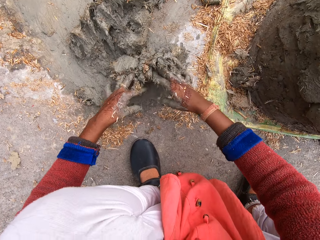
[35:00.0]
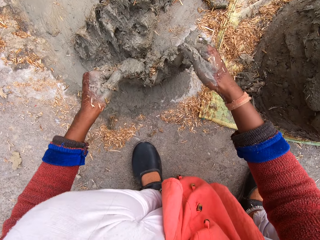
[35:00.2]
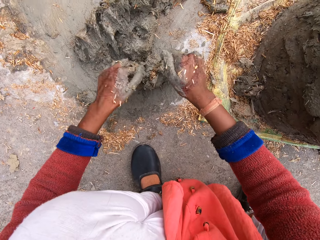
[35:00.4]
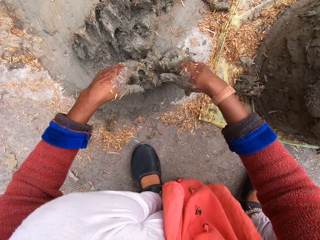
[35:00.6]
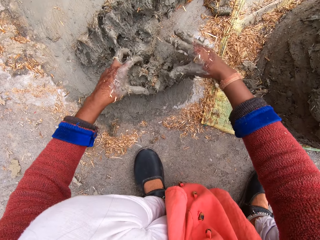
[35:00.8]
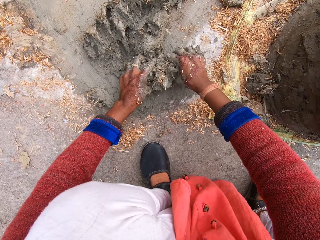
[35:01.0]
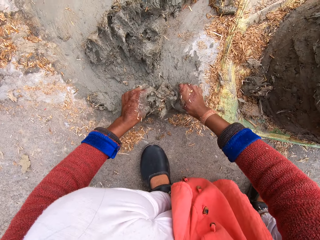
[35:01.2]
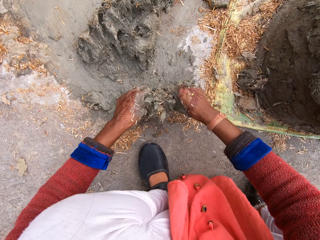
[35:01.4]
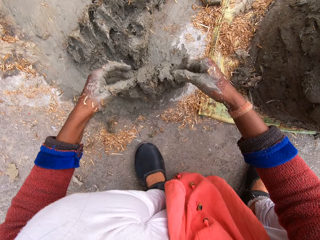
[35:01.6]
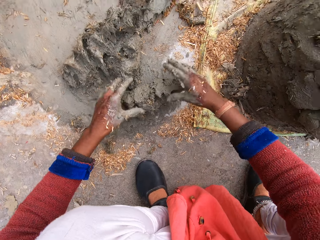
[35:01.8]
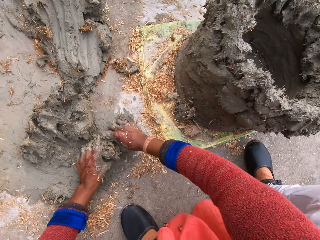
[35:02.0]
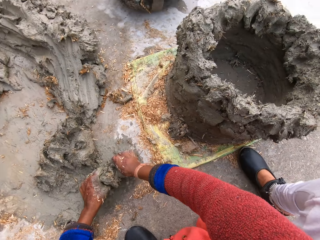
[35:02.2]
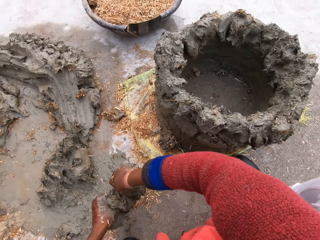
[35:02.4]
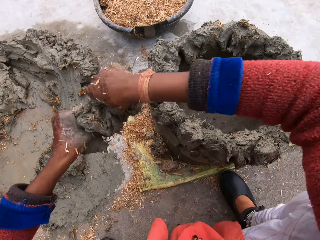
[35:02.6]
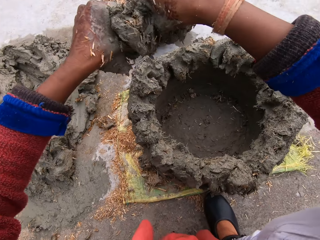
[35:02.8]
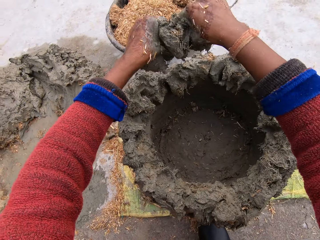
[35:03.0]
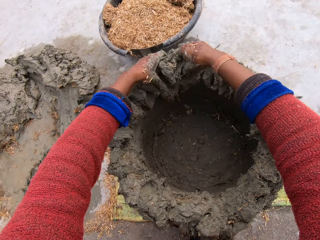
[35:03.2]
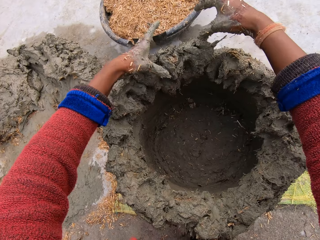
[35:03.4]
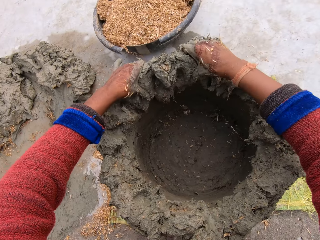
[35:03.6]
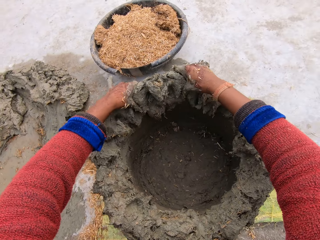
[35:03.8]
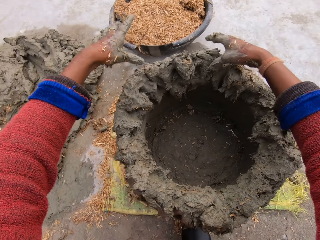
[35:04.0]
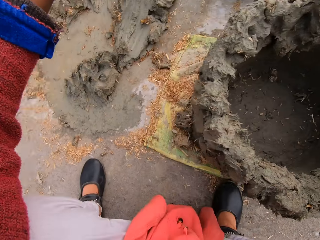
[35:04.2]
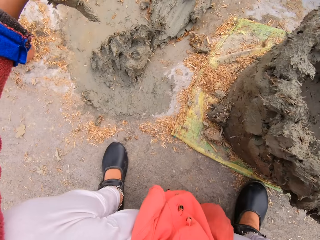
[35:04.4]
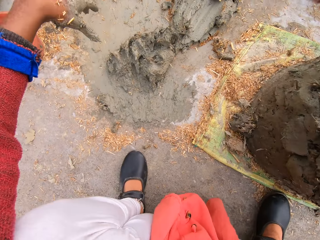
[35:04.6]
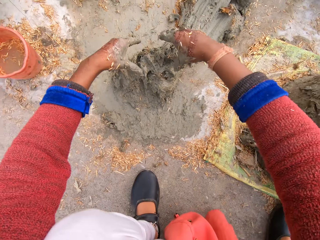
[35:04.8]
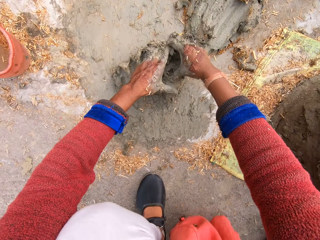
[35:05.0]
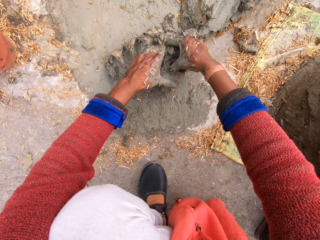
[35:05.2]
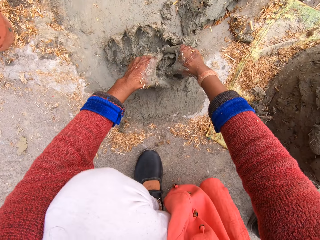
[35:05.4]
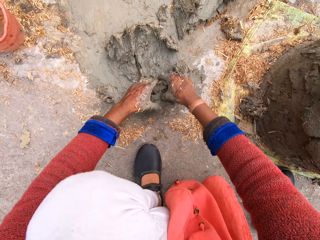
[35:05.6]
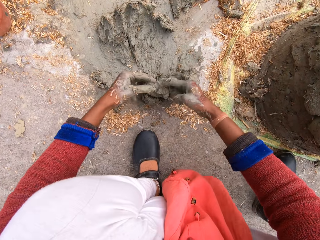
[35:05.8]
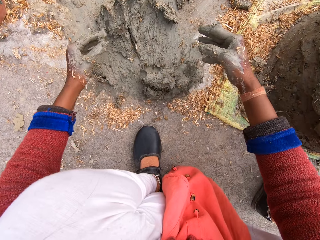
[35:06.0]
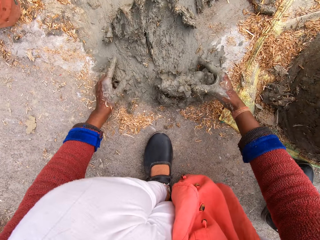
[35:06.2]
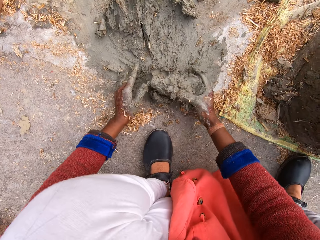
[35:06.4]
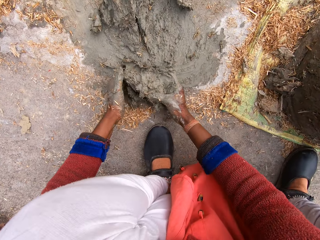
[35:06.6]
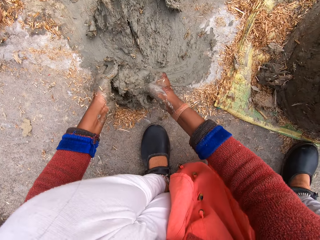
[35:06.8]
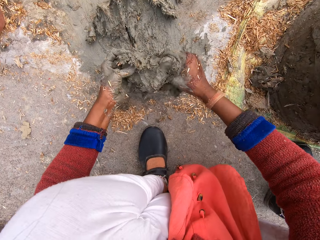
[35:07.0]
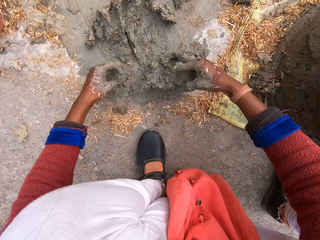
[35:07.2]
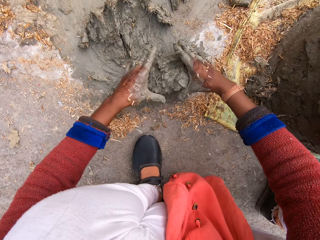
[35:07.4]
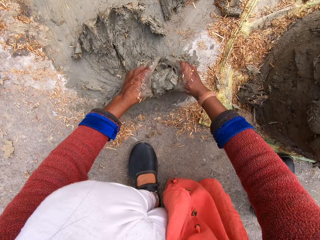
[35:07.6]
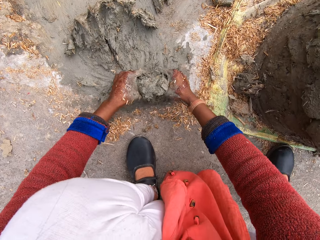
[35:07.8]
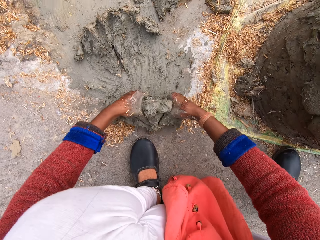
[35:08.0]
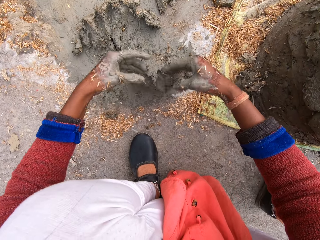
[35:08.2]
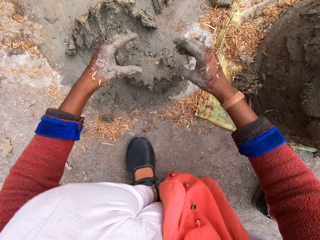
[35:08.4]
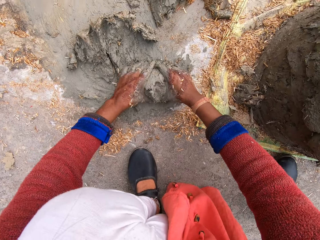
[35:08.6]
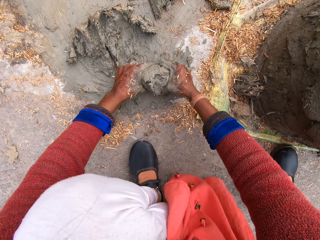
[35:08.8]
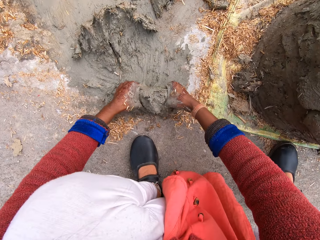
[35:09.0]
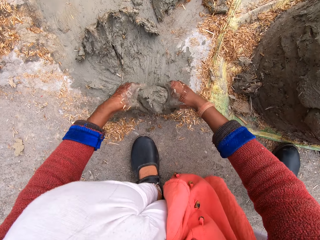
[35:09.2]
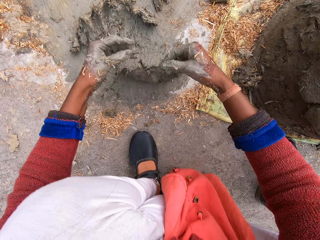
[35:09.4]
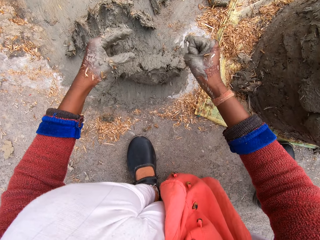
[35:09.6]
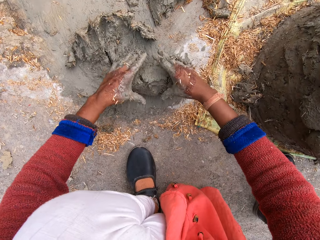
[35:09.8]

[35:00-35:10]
The camera wearer lifts up the mixture. She carries mortar mix from the ground. She moves her hands forward and places the mixture on the structure. She molds a flower pot with the mortar mix. She presses on the mixture with her hands. She moves her hands away from the structure, cuts the mixture with her hands, and takes out some mortar mix. She turns the mortar mix around. She presses on the mixture with her hands.

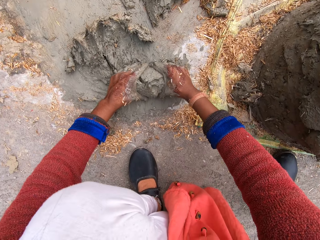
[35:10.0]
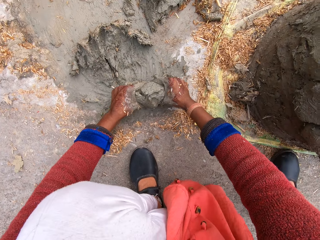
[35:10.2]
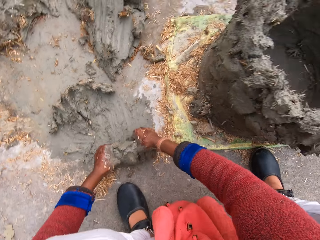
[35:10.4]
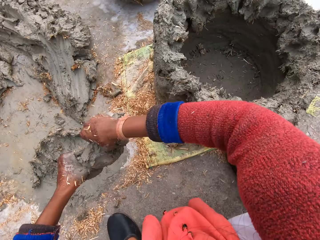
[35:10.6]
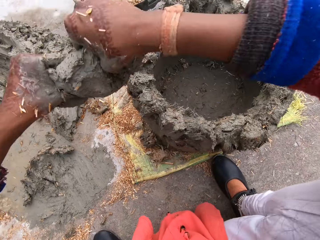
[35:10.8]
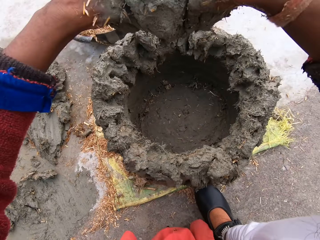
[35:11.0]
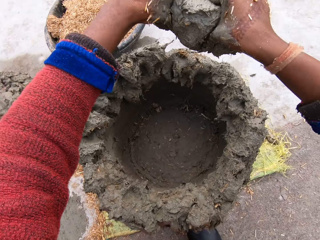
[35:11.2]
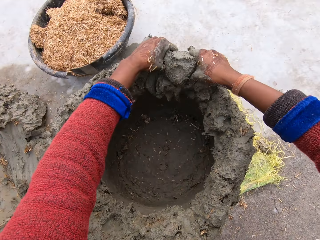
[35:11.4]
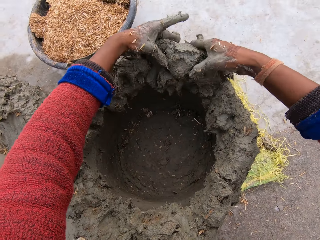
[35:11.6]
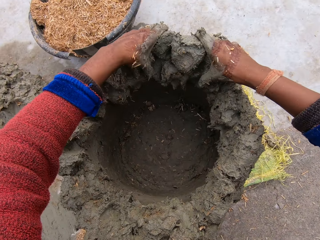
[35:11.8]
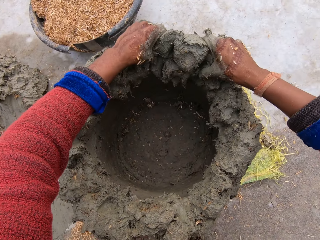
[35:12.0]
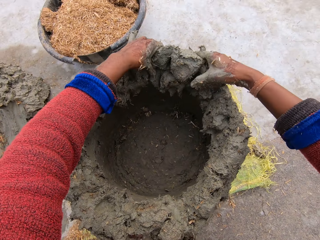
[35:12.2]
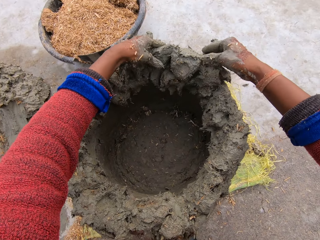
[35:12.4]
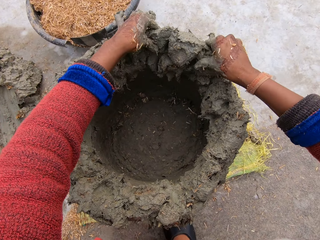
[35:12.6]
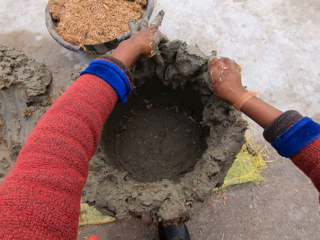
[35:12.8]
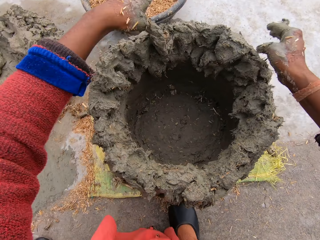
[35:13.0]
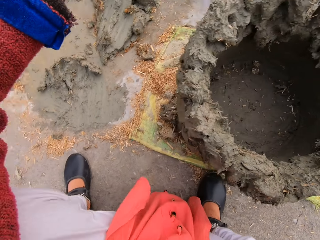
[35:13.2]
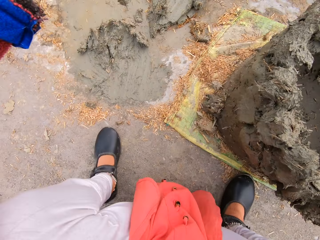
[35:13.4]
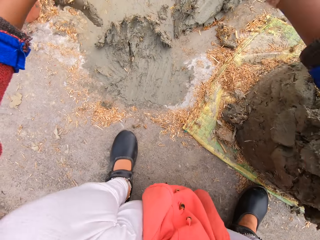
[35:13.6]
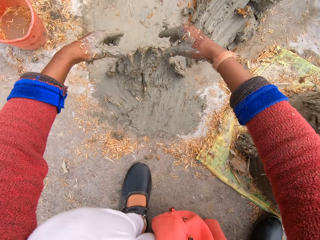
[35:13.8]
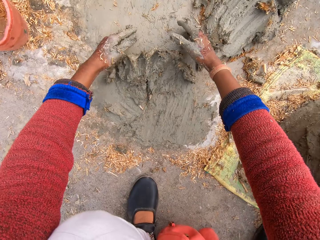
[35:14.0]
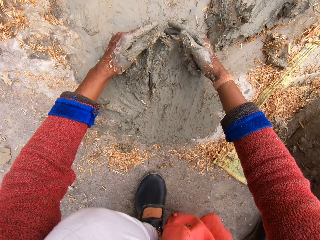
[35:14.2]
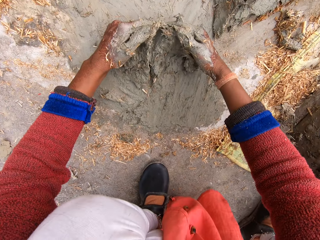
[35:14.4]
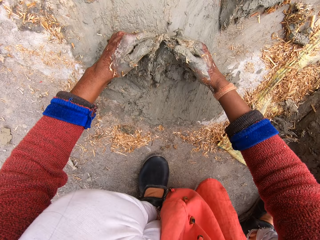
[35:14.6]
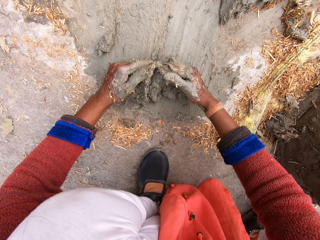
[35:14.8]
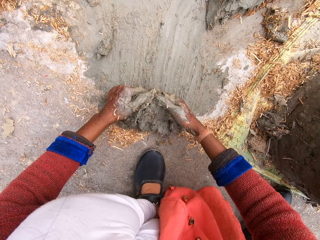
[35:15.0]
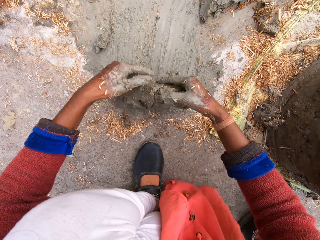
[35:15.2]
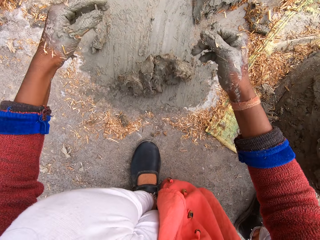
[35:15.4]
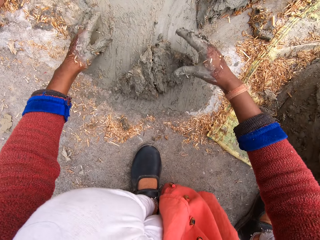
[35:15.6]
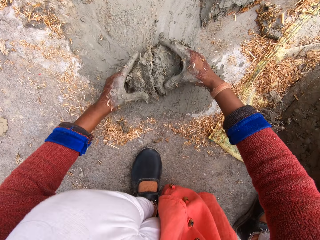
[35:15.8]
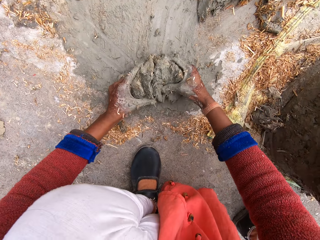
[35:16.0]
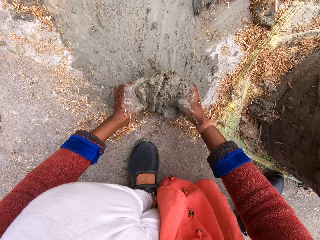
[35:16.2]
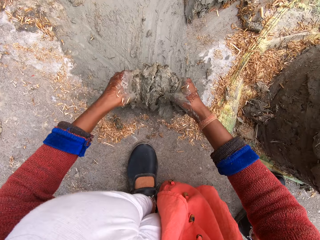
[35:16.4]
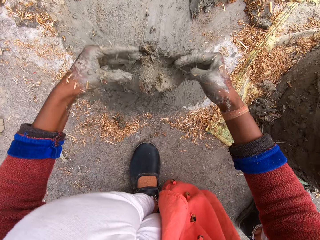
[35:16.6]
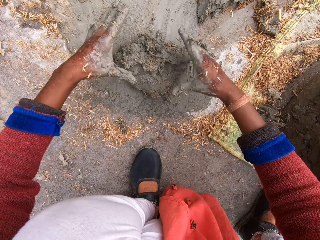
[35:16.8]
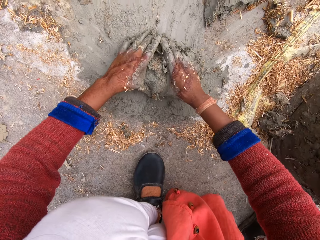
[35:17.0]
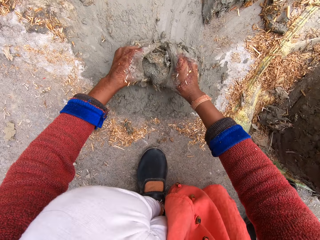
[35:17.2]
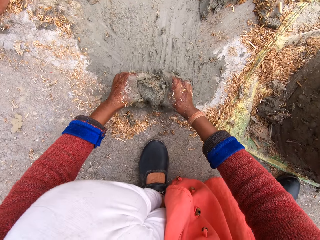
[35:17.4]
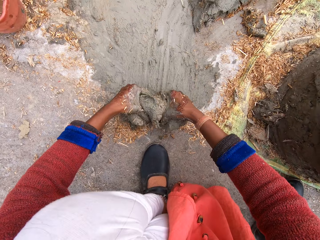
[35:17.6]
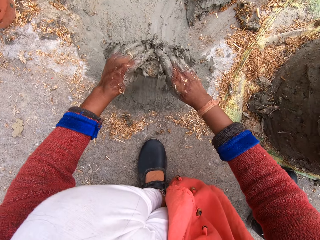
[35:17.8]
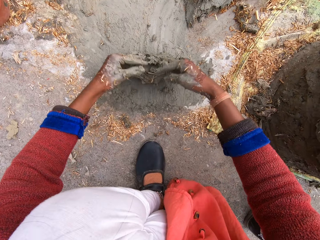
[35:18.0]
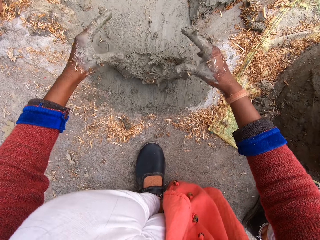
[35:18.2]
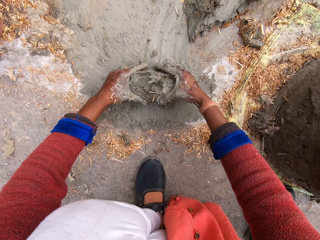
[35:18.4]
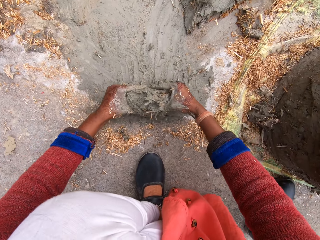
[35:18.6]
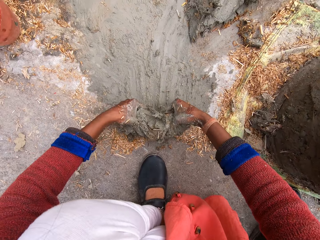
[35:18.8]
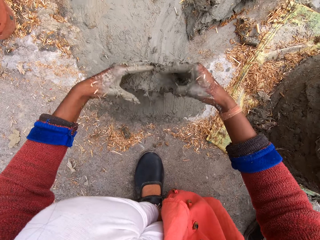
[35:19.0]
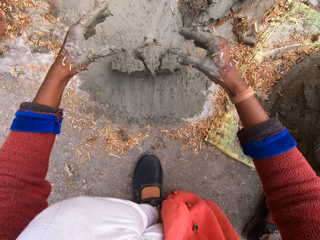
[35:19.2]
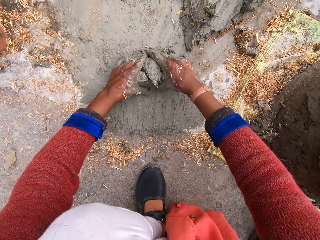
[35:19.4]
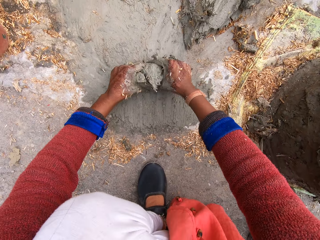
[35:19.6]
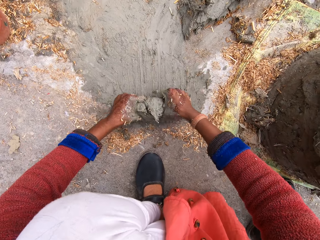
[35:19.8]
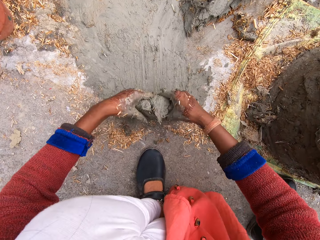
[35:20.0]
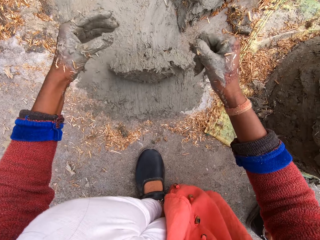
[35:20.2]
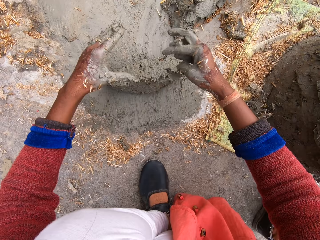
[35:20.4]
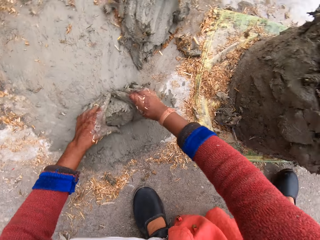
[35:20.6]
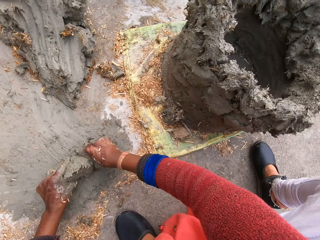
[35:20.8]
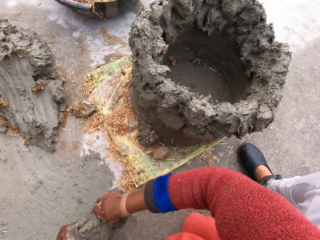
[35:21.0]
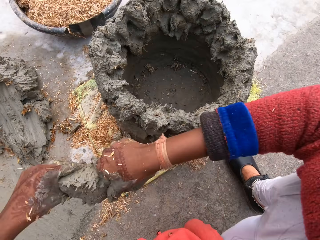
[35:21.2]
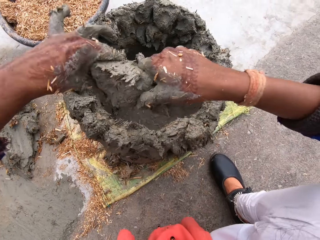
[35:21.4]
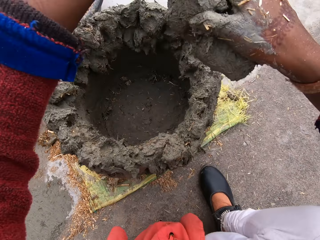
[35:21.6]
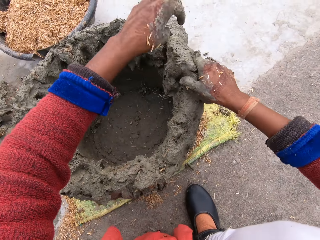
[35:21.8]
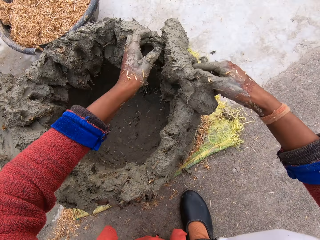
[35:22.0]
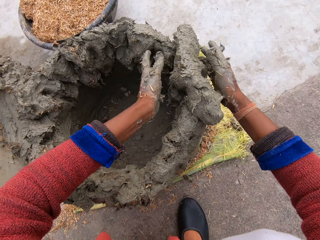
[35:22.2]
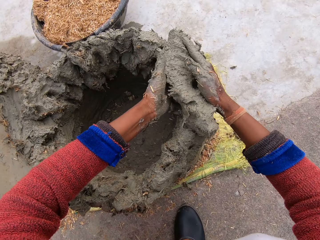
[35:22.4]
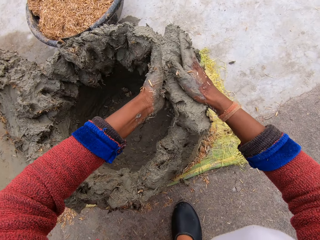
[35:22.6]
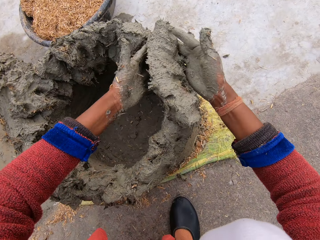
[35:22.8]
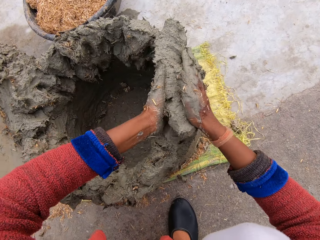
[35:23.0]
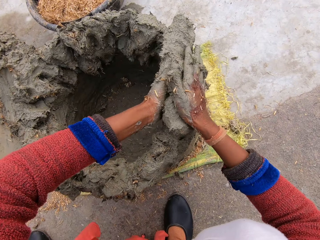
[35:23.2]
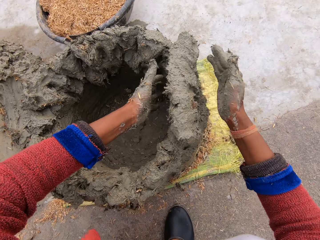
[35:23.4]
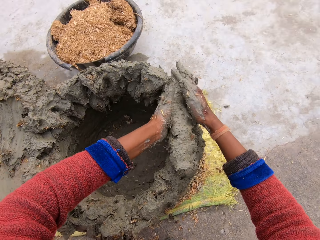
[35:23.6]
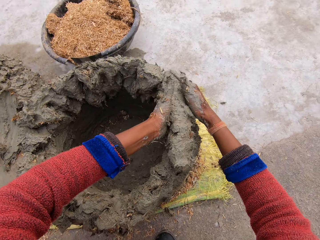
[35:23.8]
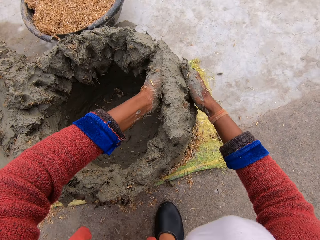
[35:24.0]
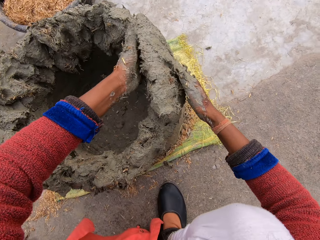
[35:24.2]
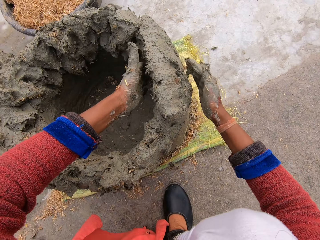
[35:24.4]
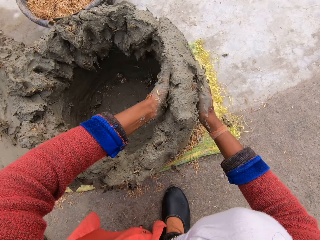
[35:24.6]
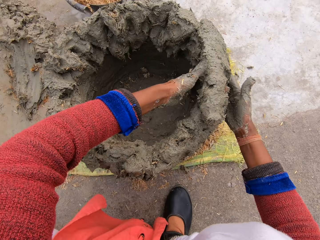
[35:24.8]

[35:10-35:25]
The camera wearer lifts up the mixture. She carries mortar mix from the ground. She moves her hands forward and places the mixture on the structure. She molds a flower pot with the mortar mix. She presses on the mixture with her hands. She moves her hands away from the structure. She moves the mixture towards her. She turns the mortar mix on the ground around. She presses on the mixture with her hands. She lifts up the mixture. She carries the mortar mix from the ground. She moves her hands forward and places the mixture on the structure. She molds the flower pot with the mortar mix. She presses on the mixture with her hands.
